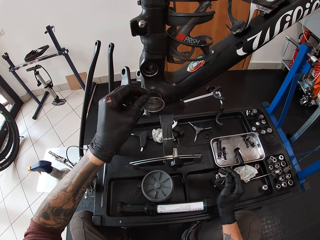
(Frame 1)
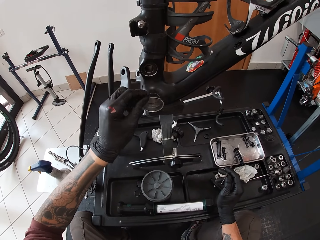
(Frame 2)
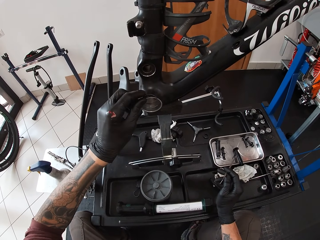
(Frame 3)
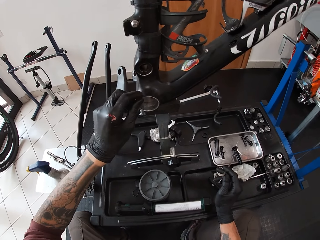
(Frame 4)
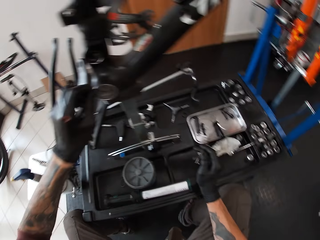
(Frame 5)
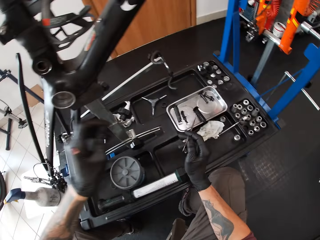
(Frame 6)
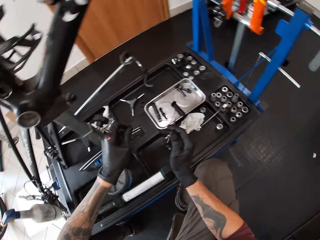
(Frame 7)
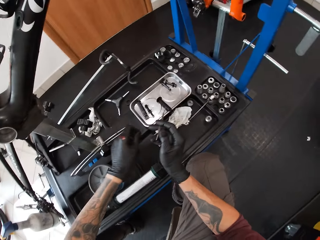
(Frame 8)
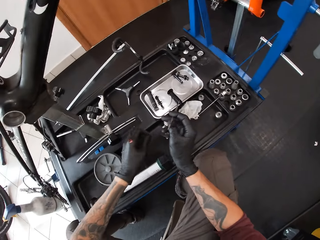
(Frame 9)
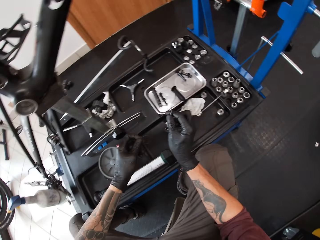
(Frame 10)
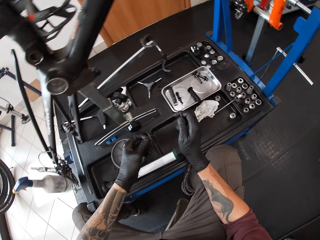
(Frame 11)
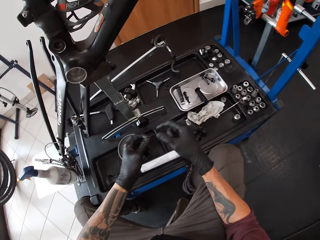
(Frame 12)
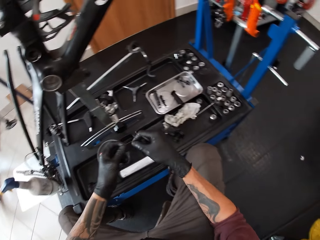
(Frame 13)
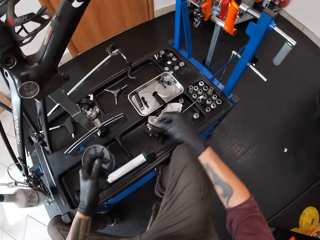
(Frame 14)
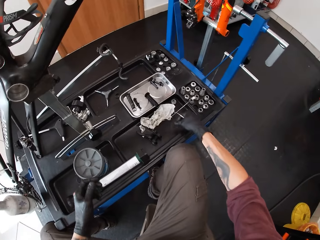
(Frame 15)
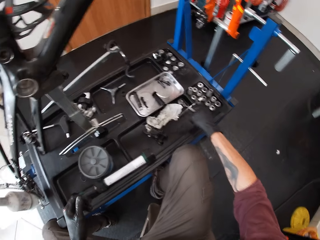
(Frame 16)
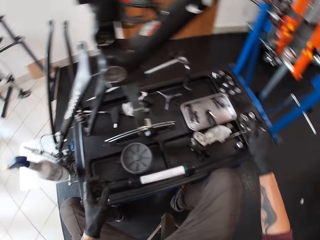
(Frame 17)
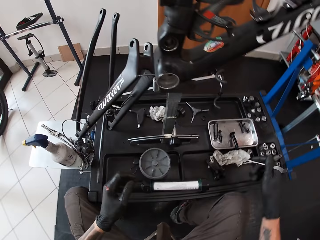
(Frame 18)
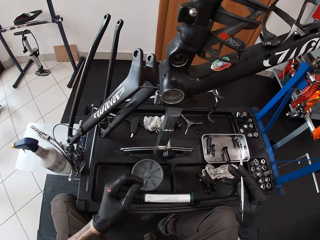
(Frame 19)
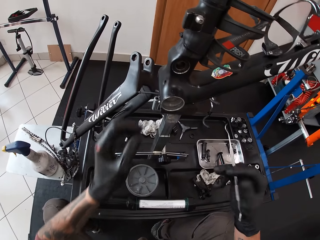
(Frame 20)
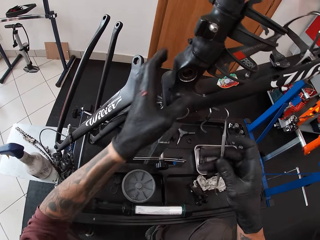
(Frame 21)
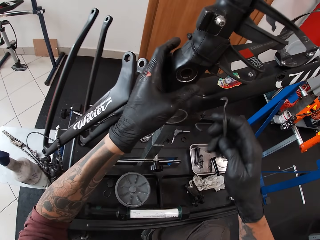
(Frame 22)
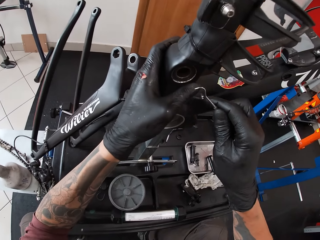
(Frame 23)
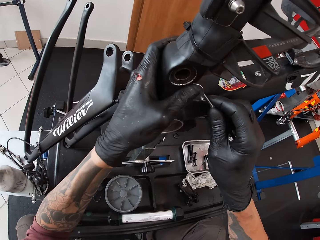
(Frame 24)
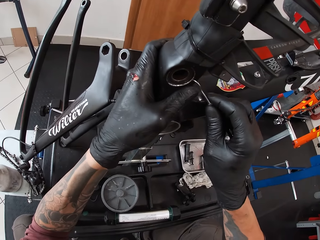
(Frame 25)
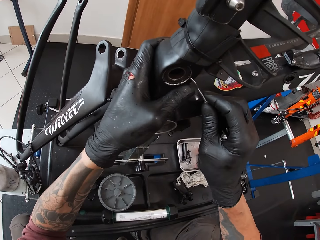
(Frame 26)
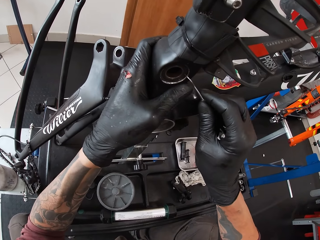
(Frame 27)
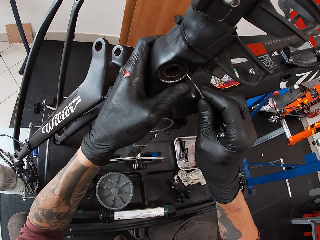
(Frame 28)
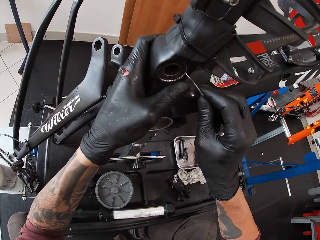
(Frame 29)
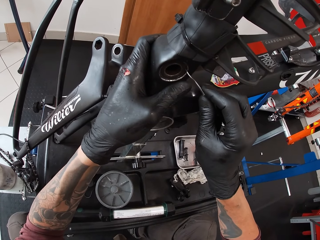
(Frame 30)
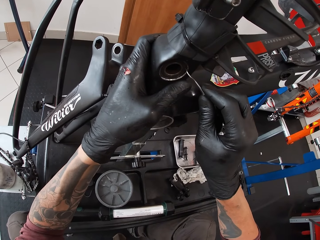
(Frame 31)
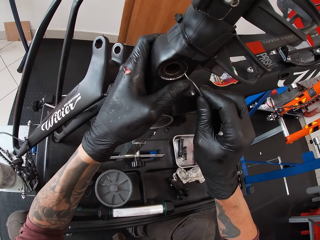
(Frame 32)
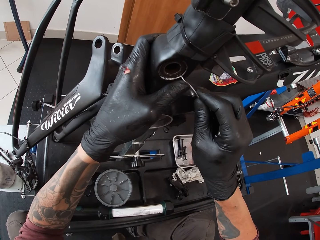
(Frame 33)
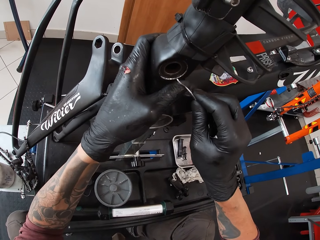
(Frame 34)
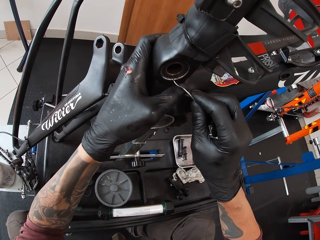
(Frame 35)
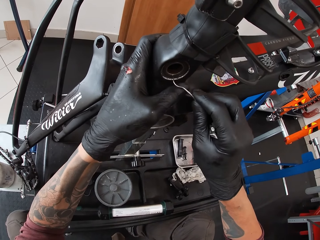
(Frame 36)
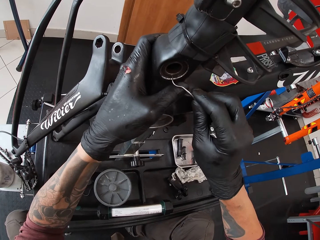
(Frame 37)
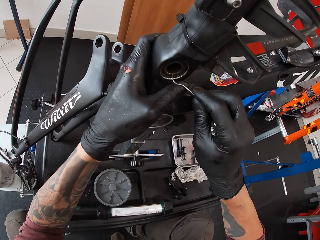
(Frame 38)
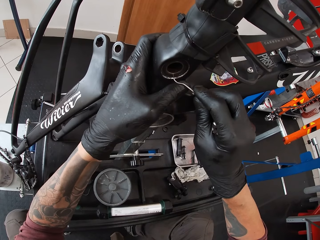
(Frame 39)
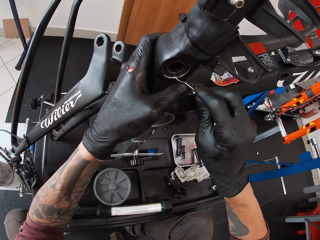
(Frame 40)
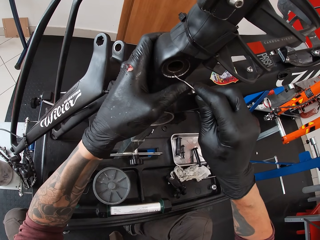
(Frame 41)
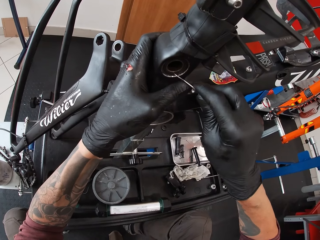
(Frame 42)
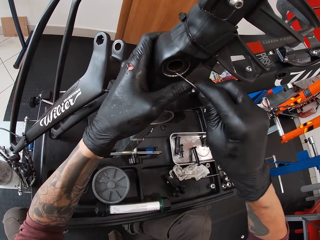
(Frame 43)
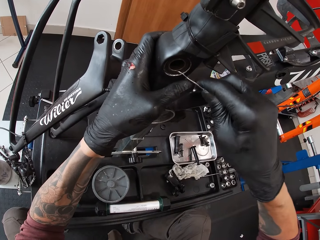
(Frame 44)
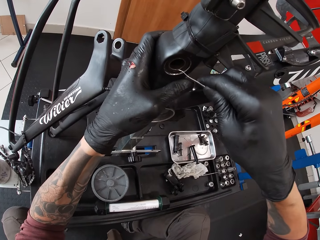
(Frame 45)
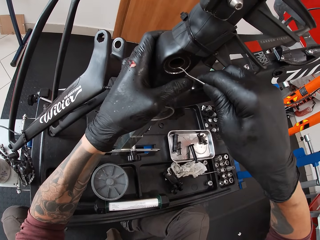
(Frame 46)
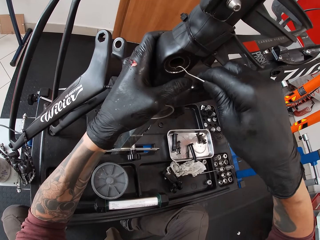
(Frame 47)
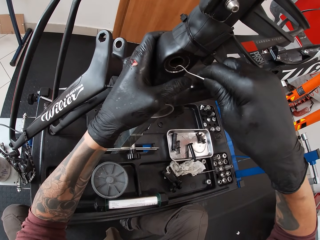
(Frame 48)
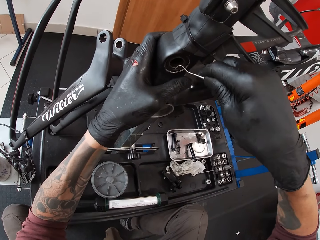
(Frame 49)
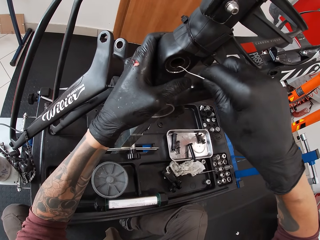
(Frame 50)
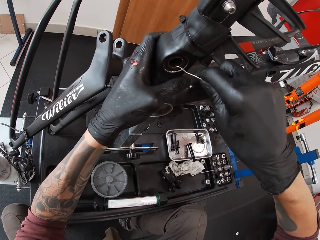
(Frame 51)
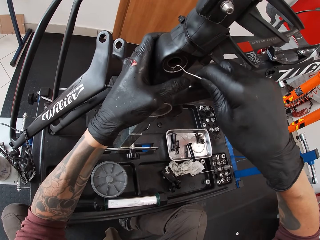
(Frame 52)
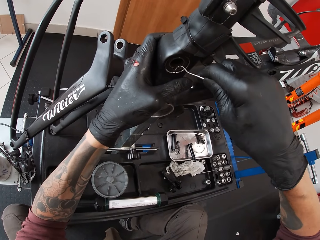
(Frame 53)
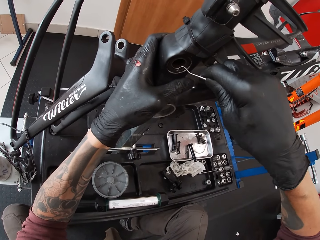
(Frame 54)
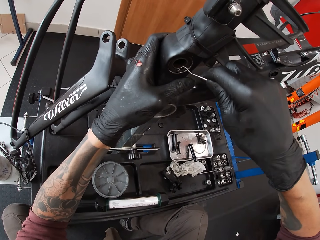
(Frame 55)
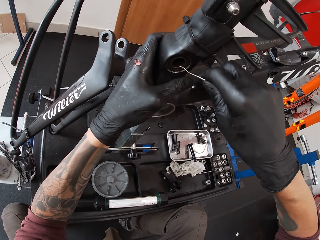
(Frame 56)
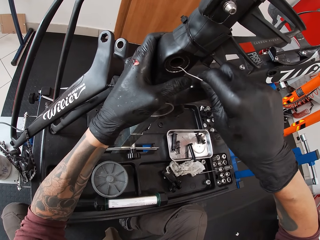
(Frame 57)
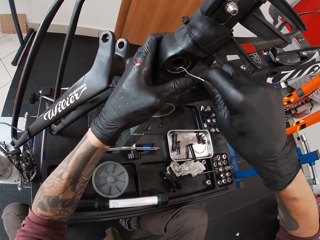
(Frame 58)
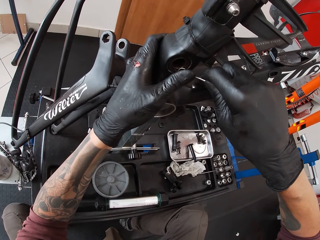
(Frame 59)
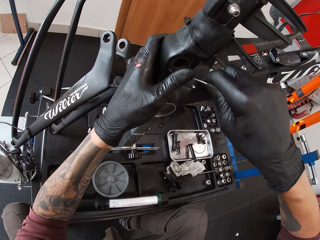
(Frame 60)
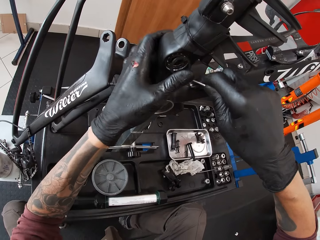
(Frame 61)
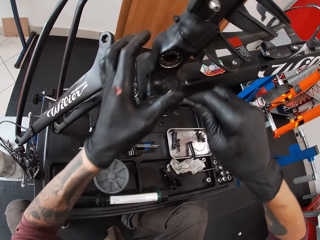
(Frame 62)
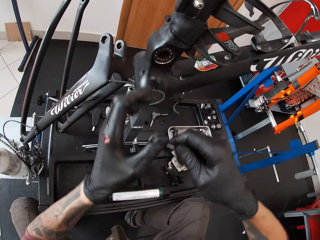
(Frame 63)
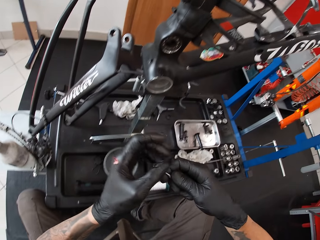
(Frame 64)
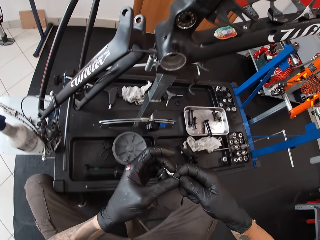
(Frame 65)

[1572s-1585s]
The camera wearer adjusts a nut on a rod. He looks around a garage. He puts down the nut on a table. He adjusts the nut in the rod. He removes a ring from the ball bearing house with the screwdriver in his right hand. He removes the nut from the rod.

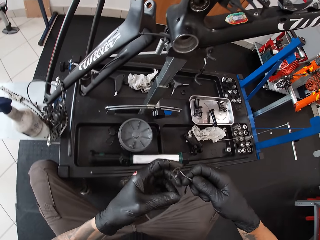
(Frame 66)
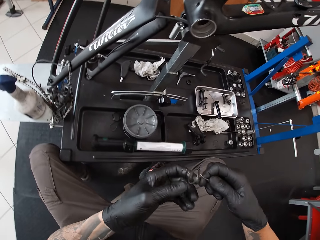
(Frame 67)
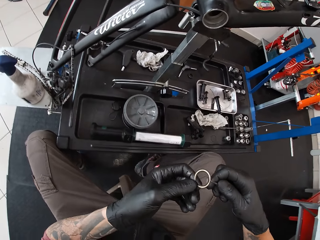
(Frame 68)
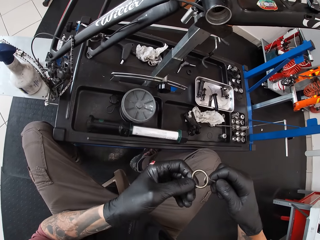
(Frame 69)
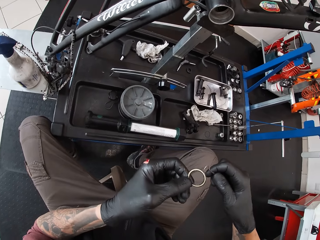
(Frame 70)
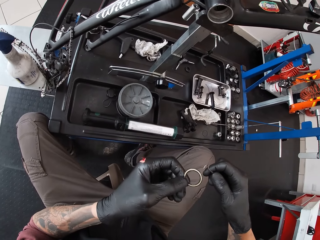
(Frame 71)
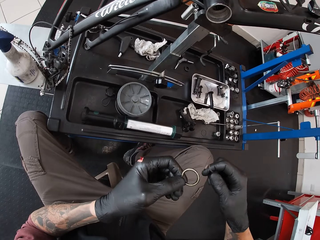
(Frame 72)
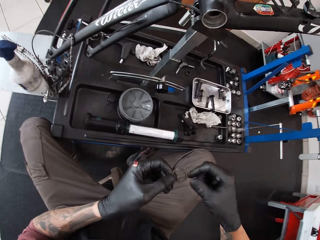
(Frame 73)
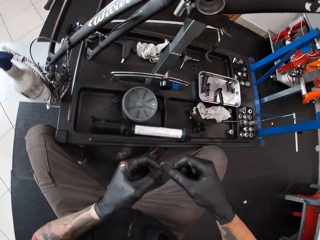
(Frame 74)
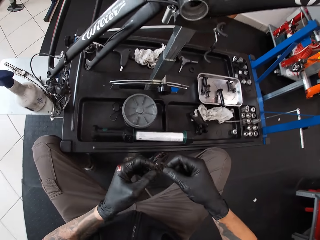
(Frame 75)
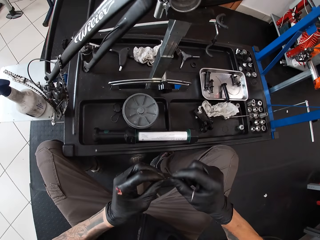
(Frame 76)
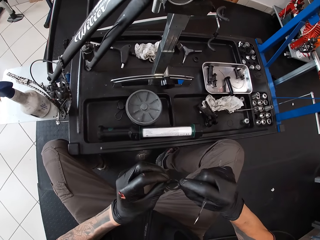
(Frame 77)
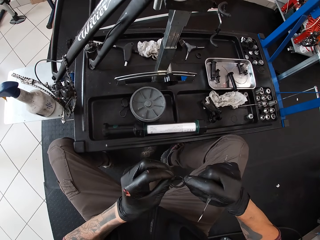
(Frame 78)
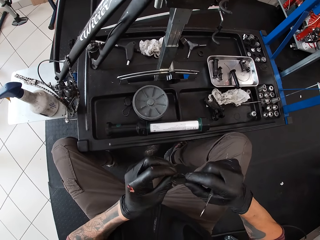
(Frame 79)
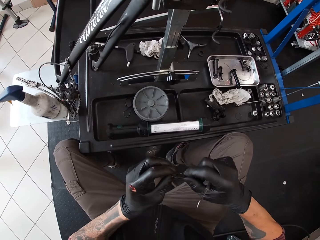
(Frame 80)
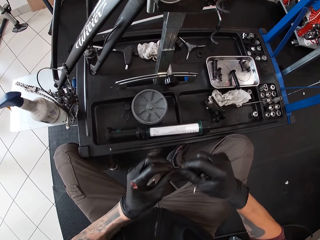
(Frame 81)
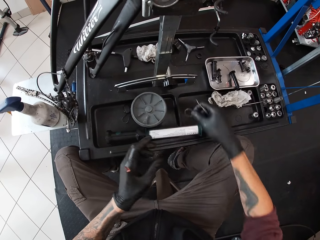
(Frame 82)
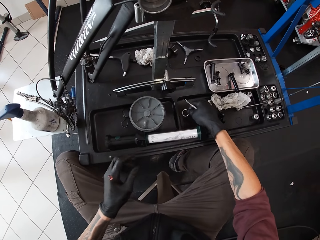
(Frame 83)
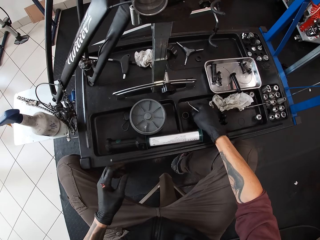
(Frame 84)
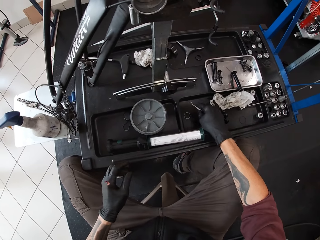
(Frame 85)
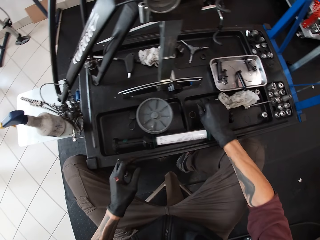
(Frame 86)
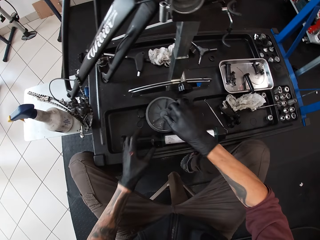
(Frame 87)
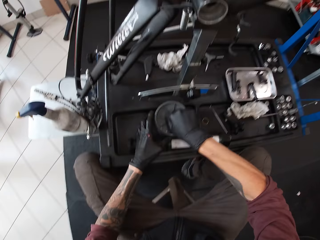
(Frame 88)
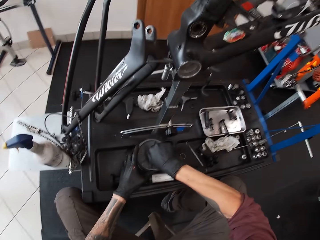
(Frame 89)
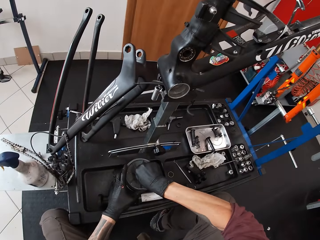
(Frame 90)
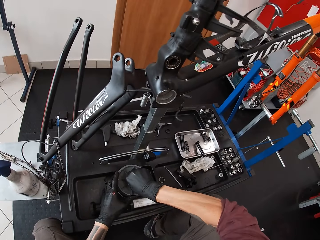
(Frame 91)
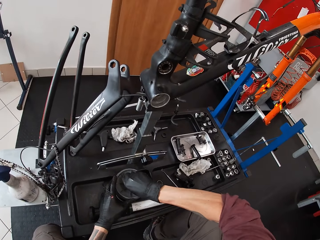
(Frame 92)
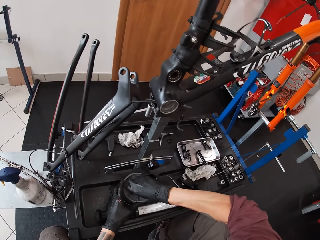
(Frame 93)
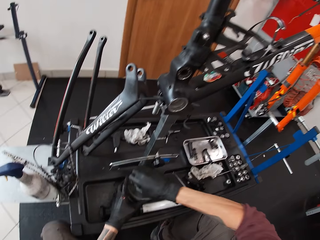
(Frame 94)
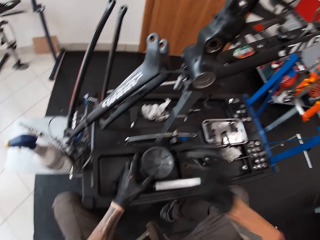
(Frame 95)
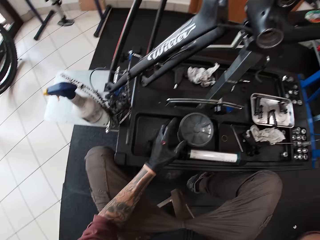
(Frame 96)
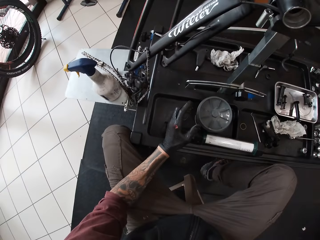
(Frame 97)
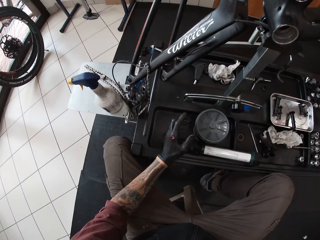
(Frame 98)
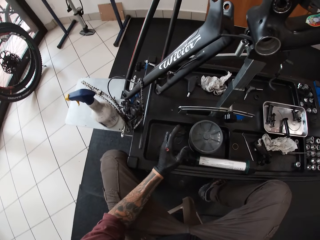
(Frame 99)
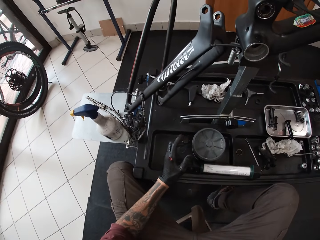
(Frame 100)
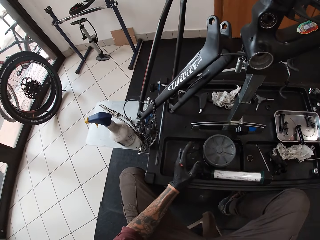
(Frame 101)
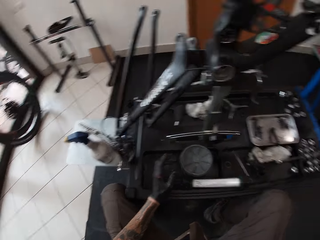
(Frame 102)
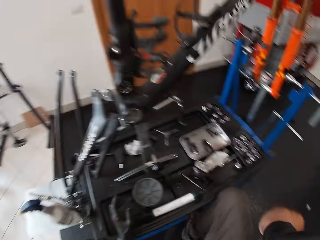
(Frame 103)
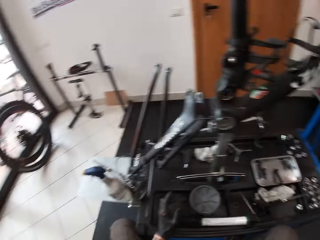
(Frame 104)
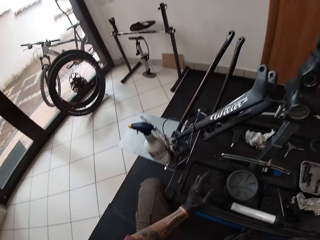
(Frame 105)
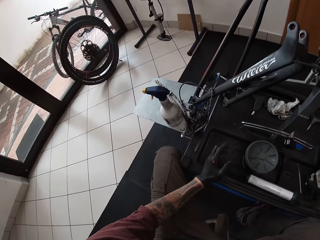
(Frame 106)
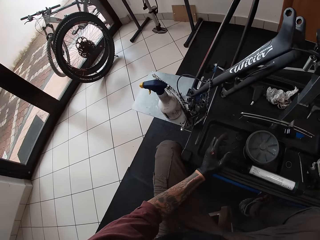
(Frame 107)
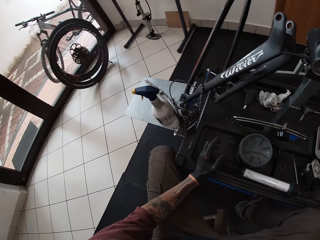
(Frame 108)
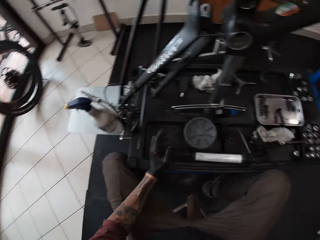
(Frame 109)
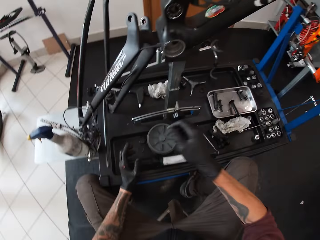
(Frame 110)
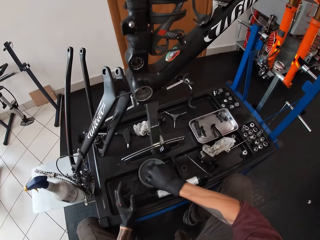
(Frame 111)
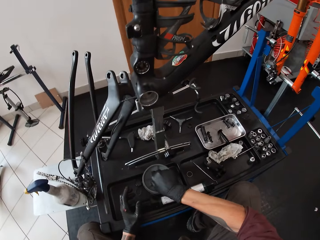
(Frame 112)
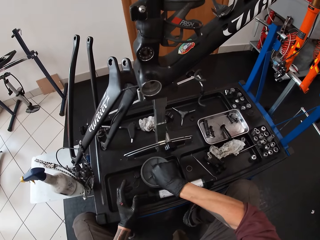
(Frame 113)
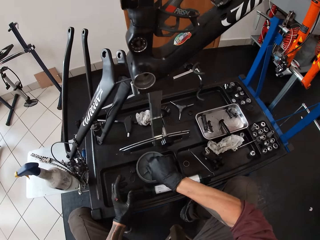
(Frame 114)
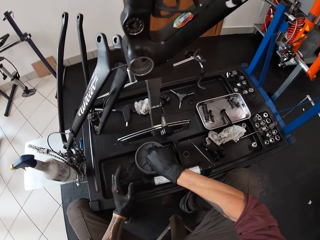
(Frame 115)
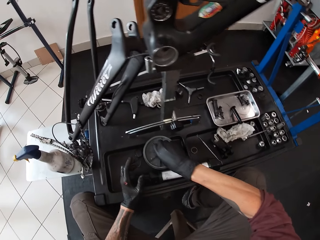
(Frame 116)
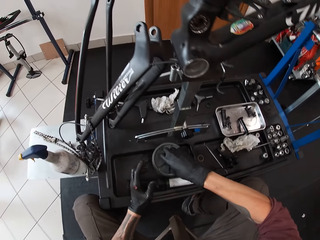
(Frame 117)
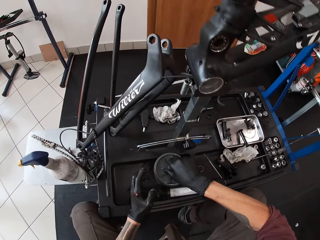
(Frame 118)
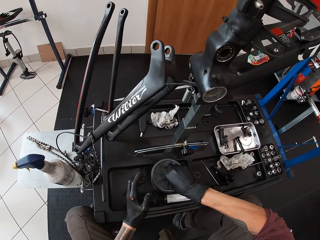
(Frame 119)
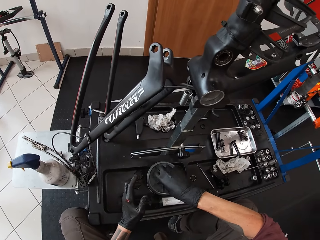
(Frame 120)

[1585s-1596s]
The camera wearer holds a nut with a pin hook. He adjusts the nut on his hands. He drops the ring alongside the screwdriver on the desk with his right hand. He unscrews the cap of the black lubricant with his right hand. He raises his right hand. He looks around a garage. He unscrews the cap of the black lubricant with his right hand.
